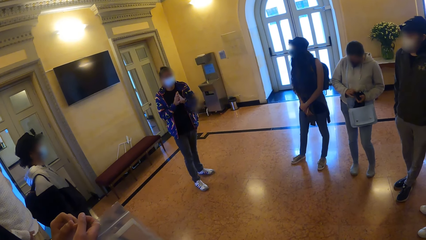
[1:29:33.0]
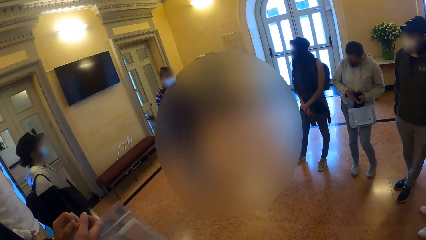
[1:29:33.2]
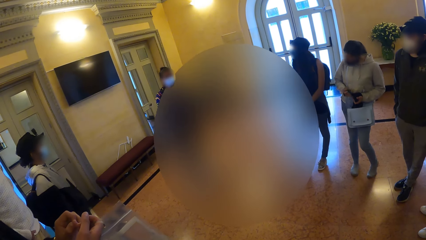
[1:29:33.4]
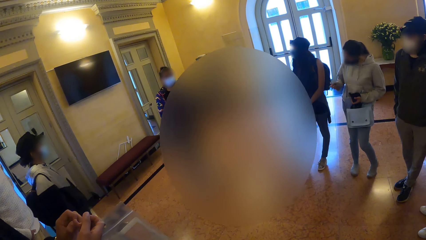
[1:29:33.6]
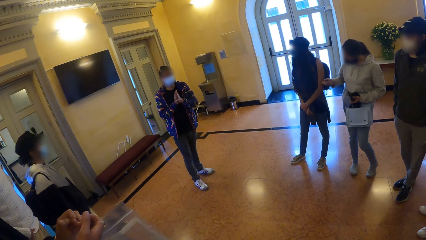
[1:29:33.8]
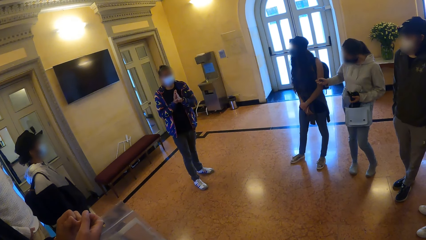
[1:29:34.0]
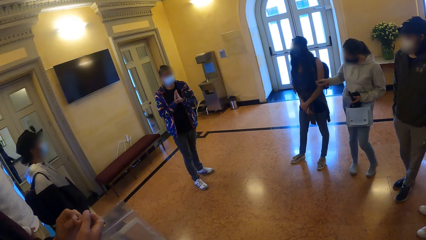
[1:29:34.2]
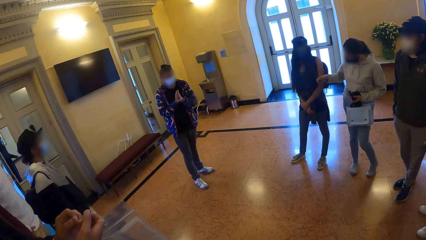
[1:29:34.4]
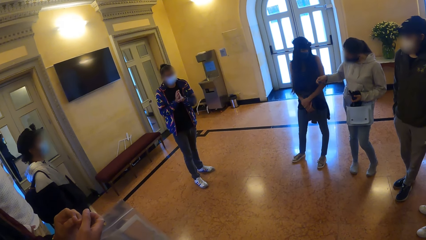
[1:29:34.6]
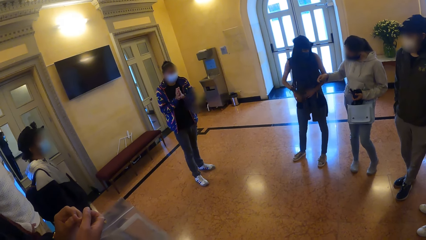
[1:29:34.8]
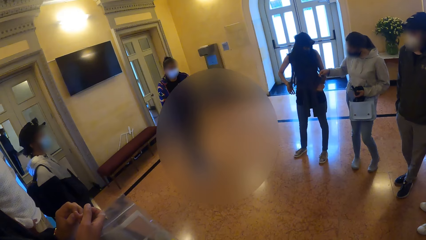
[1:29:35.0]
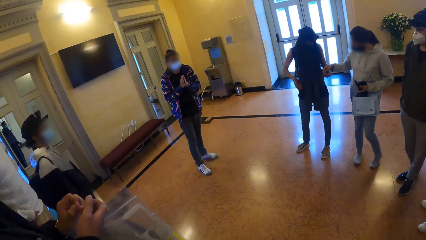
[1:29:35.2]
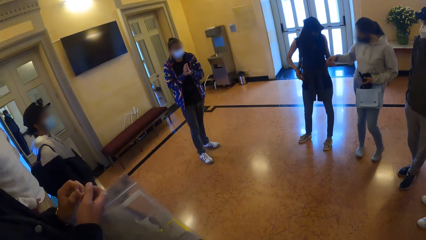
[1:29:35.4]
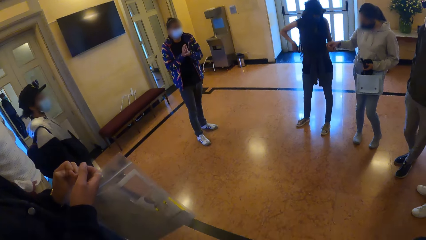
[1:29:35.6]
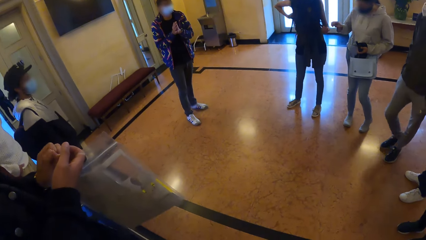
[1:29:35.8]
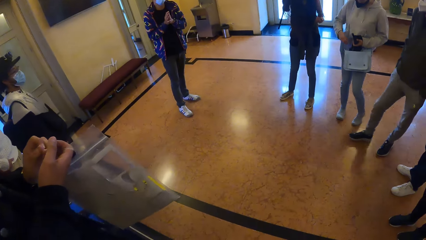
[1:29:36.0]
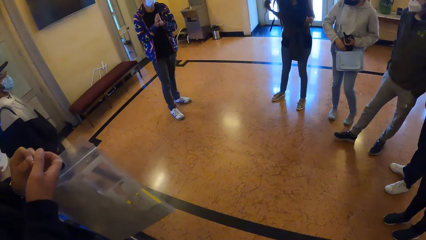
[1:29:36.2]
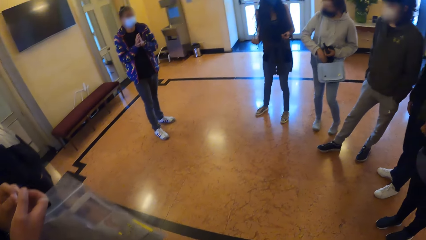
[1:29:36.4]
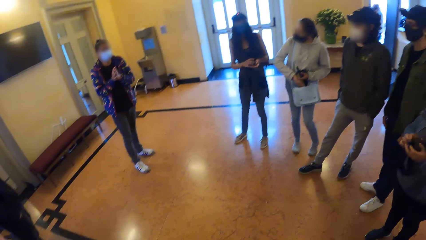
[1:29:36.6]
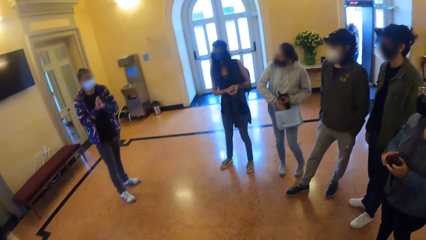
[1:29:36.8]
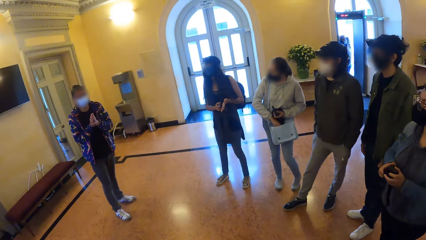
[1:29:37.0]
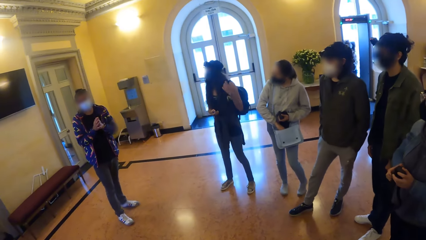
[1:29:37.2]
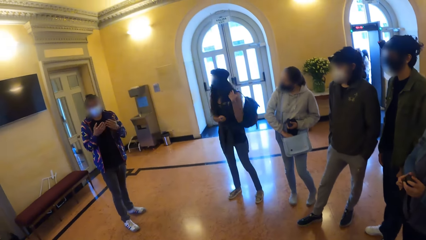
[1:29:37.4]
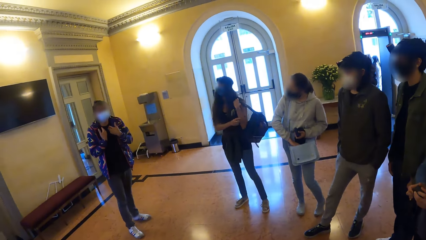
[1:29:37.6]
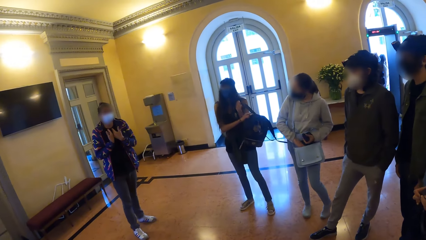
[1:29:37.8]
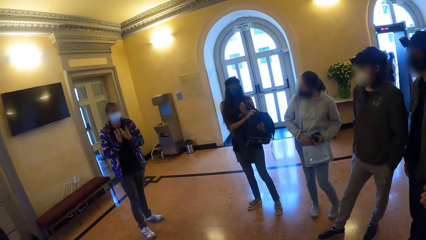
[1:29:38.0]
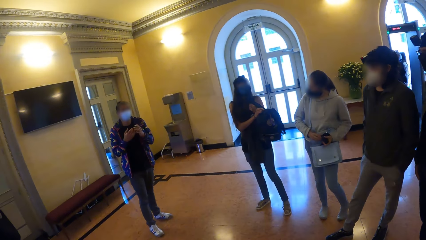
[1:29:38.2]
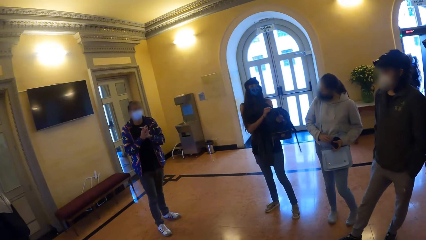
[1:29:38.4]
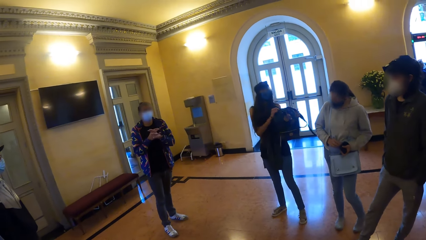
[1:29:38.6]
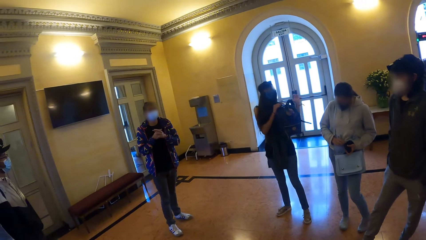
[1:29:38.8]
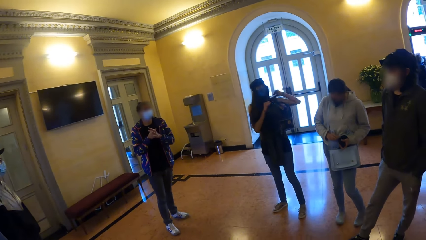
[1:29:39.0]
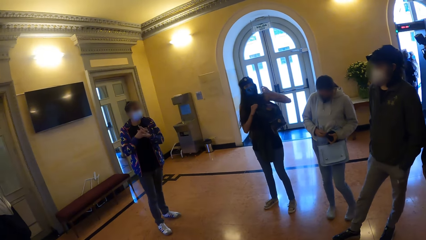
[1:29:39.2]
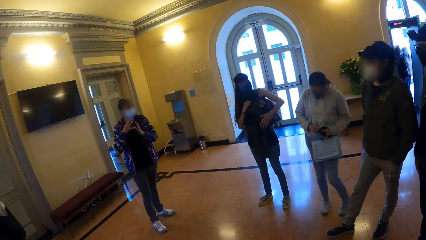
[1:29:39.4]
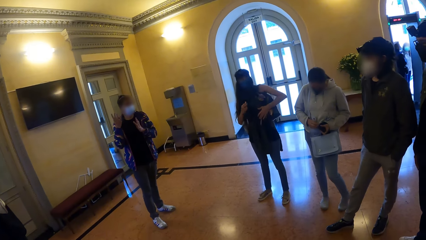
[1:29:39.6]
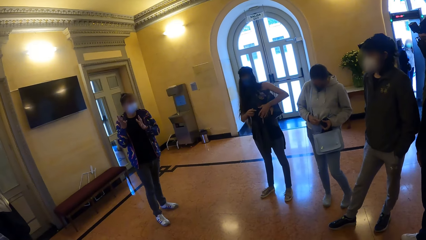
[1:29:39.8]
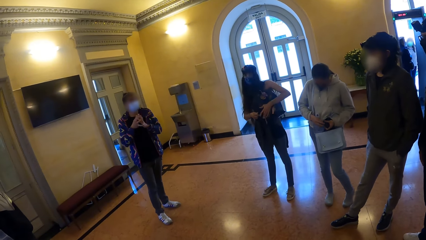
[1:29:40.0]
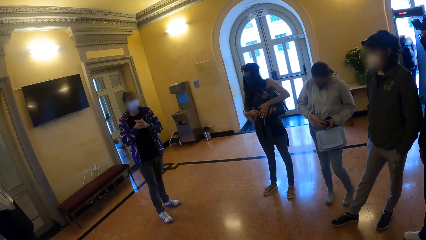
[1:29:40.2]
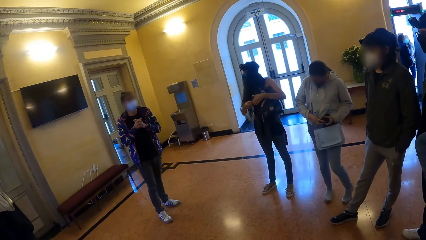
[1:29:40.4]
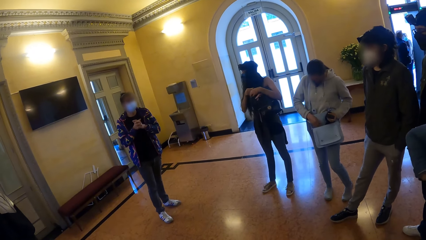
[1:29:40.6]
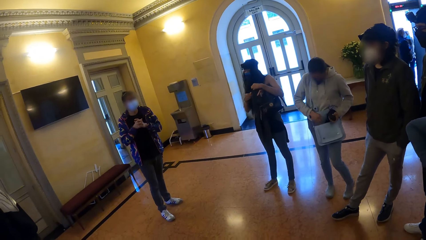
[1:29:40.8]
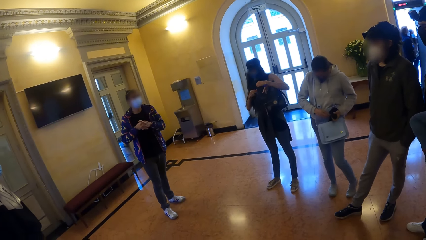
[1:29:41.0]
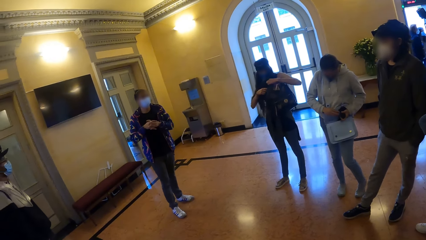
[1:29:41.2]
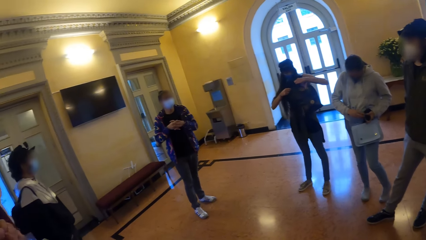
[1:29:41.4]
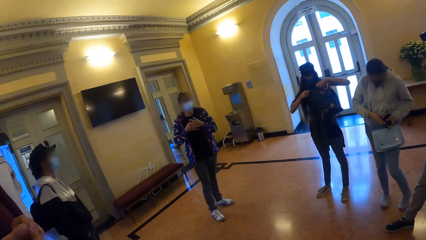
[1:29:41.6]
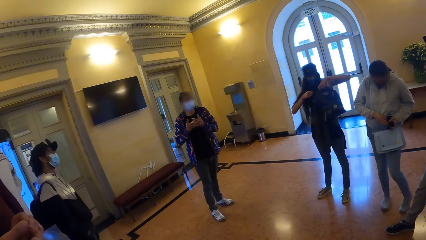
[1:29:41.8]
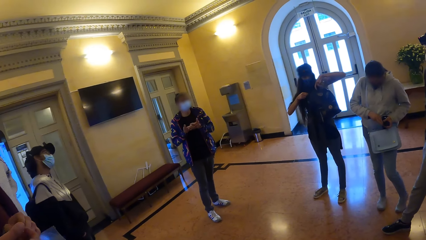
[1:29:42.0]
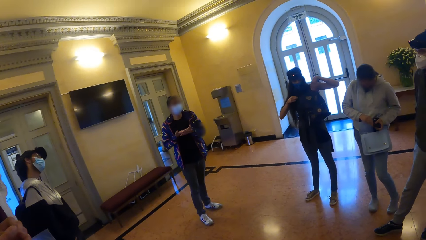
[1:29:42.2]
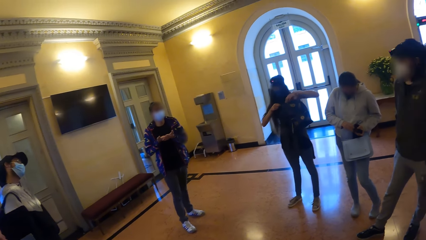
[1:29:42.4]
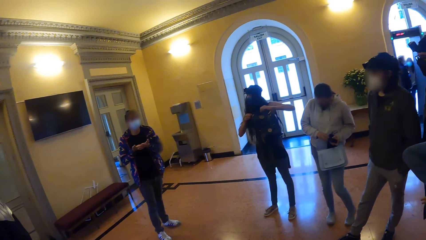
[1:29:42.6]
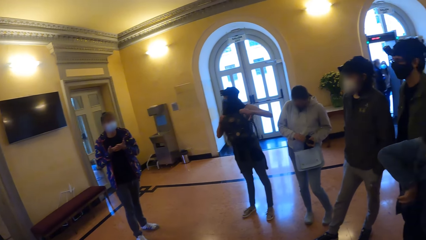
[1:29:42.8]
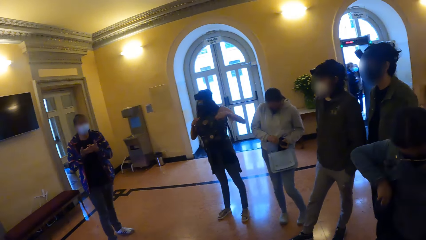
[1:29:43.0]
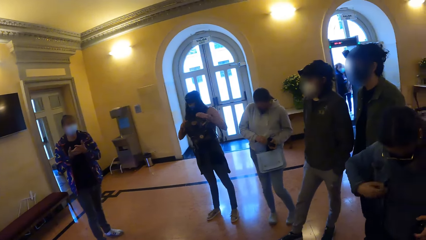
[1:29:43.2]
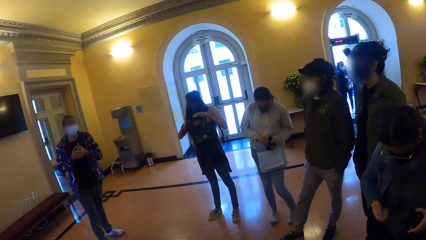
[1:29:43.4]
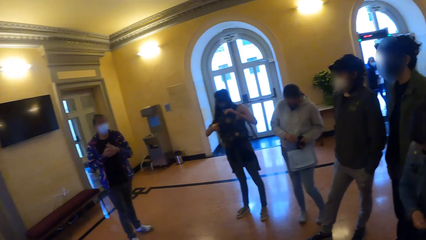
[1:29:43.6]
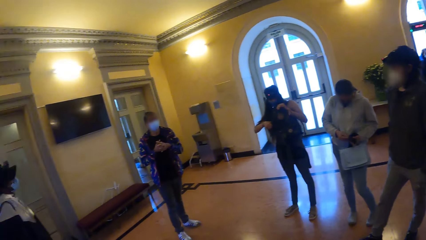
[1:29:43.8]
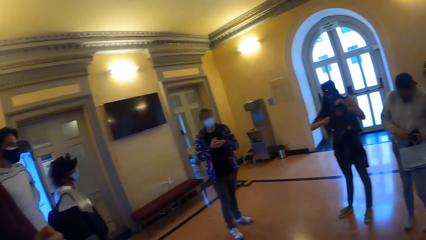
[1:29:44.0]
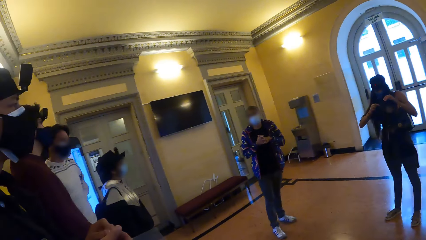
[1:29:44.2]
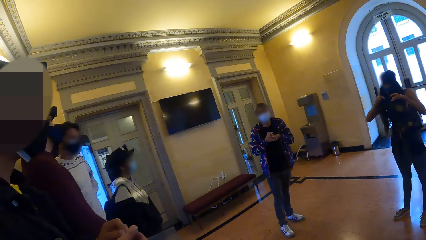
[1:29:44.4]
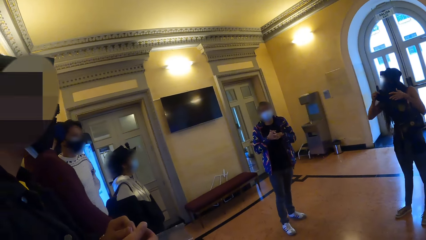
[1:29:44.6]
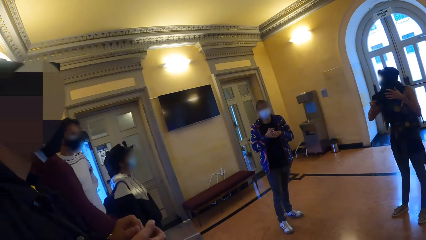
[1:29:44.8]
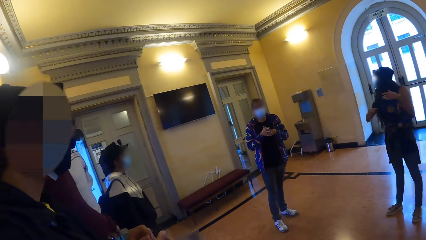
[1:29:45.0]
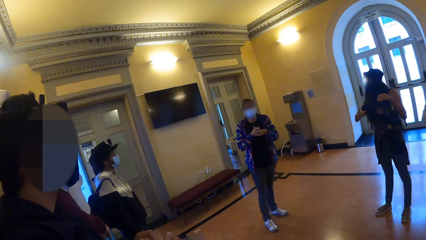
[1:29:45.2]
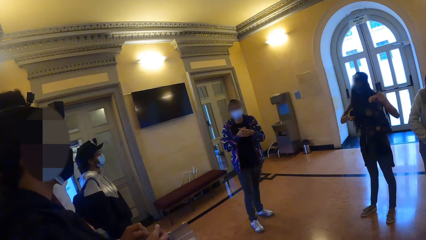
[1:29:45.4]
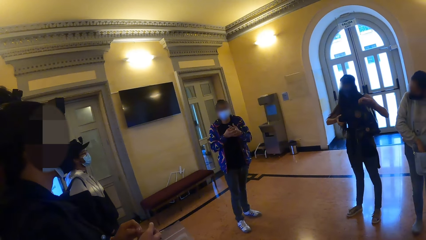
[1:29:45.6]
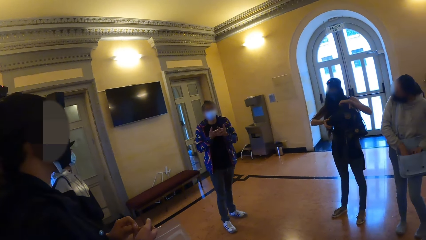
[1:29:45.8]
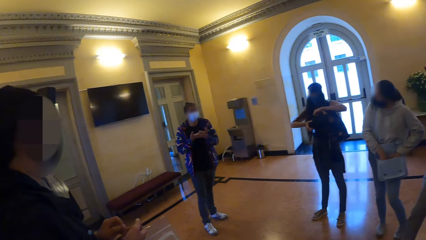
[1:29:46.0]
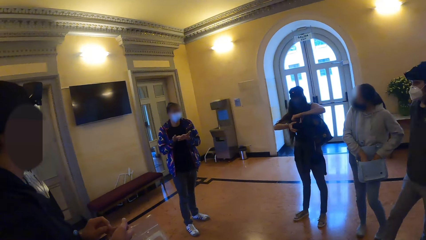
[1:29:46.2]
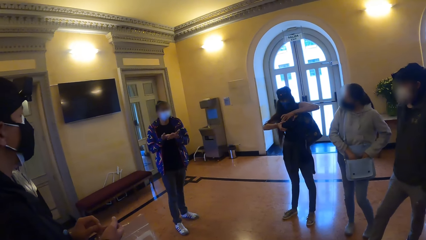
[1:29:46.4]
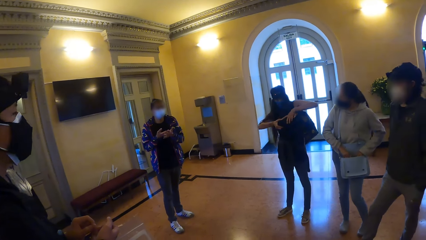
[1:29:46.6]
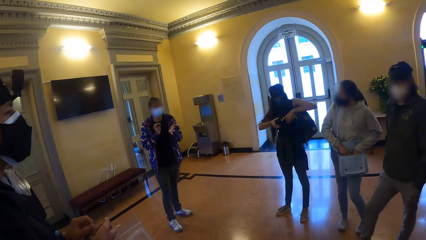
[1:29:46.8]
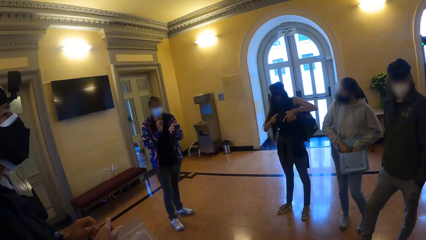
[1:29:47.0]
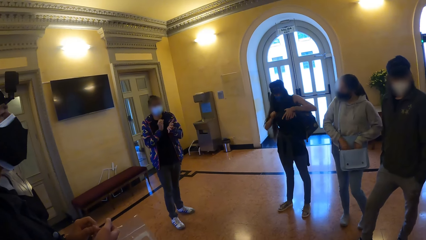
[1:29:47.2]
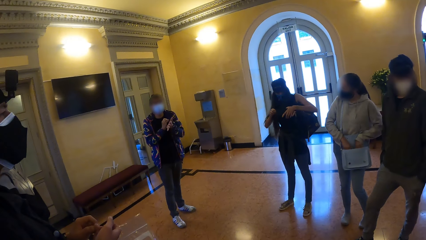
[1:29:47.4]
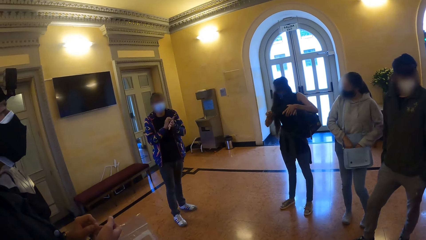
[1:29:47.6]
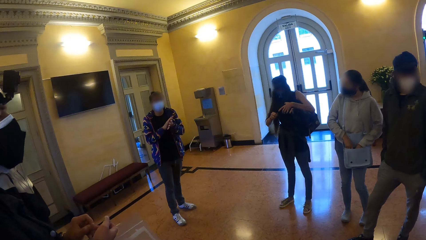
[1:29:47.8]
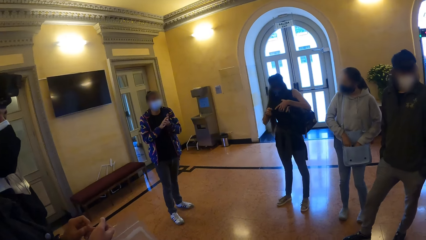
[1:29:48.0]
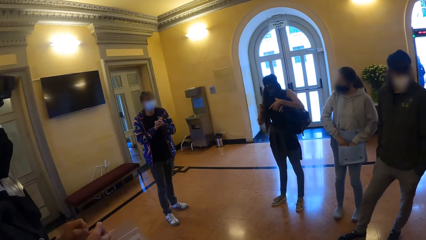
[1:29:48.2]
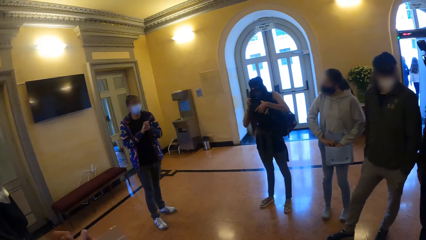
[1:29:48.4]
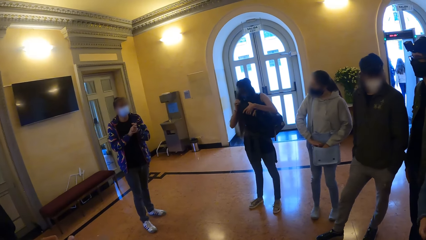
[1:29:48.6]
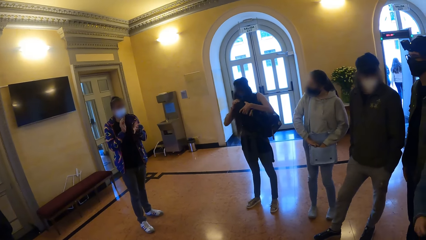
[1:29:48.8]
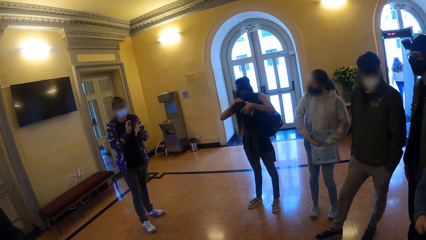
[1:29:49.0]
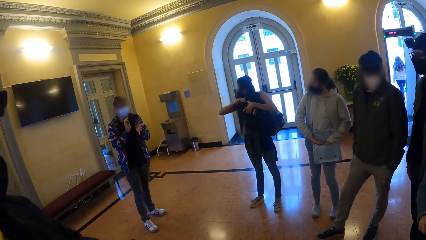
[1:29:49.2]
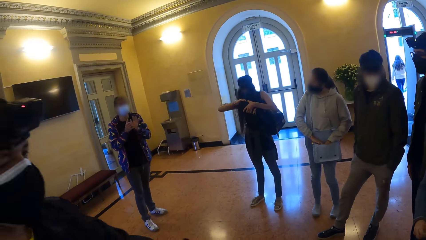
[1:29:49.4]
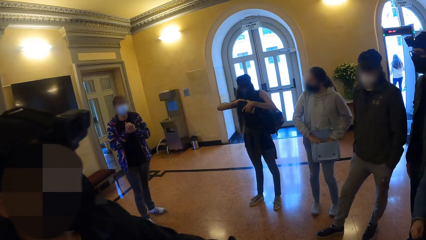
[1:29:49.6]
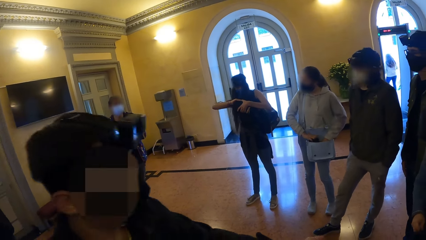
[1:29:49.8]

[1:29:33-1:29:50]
The woman passes a pen to another woman with her right hand. The other woman opens a bag with both hands.
